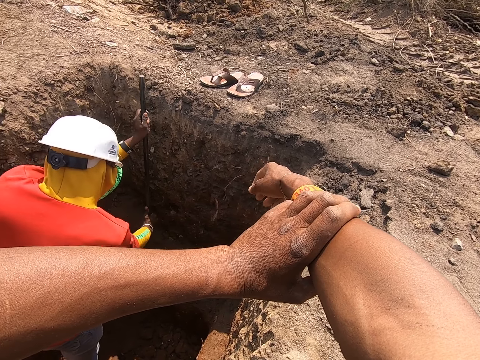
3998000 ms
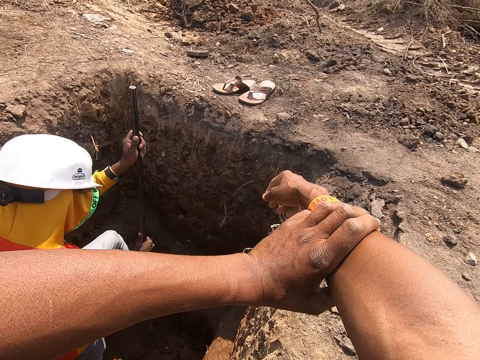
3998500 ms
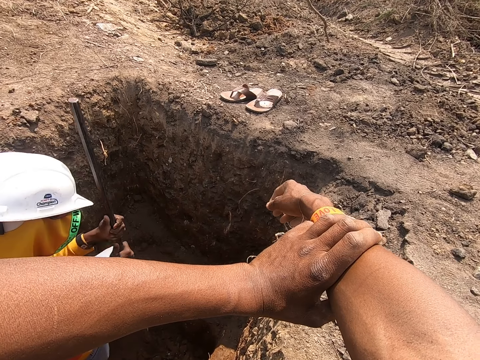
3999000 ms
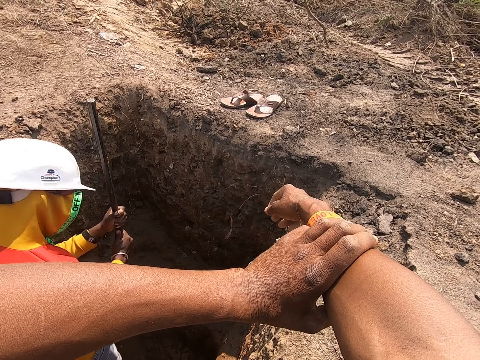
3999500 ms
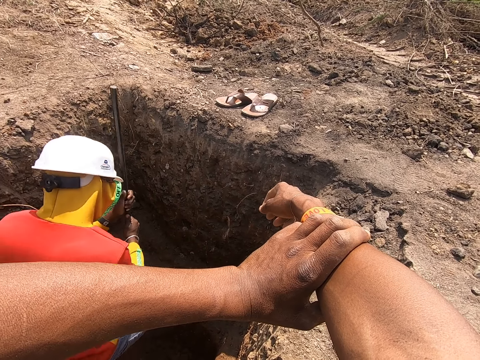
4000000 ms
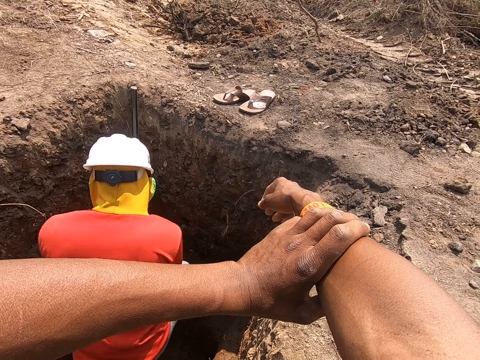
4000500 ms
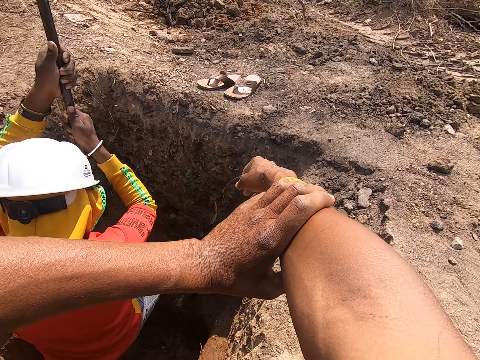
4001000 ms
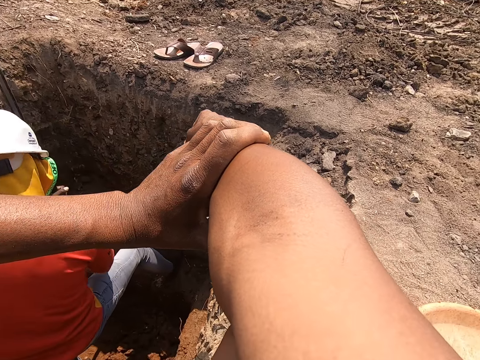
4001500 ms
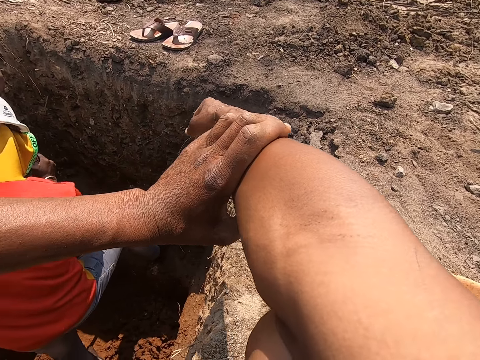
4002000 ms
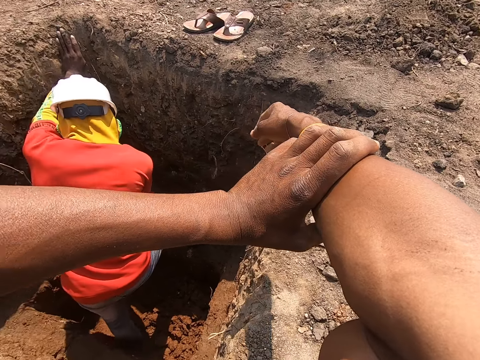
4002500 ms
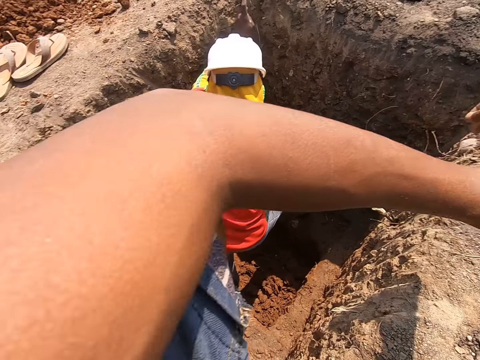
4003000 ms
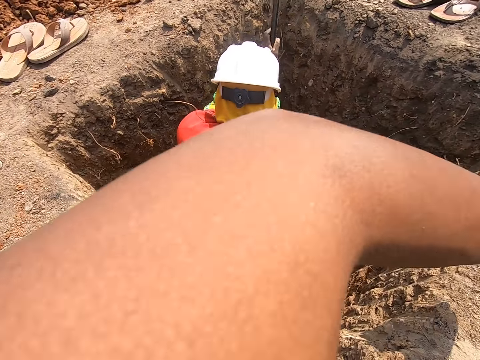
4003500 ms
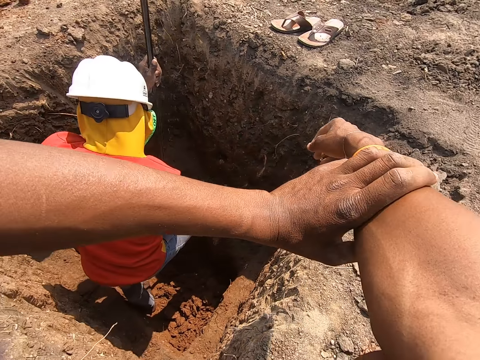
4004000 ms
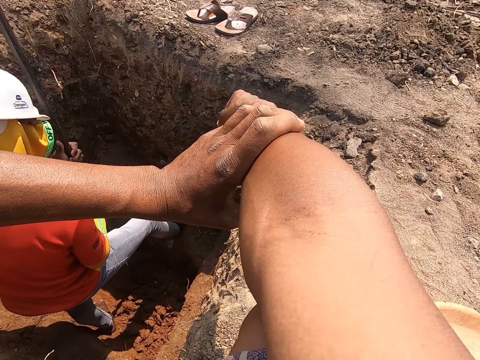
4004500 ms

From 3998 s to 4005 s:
The man raises his right leg in the pit.

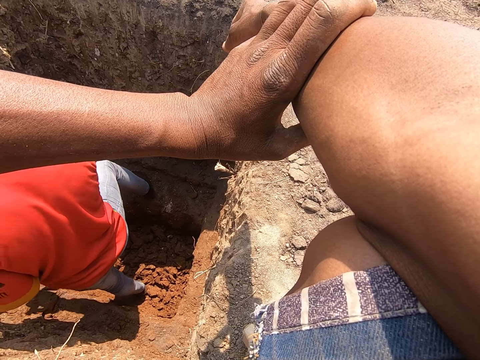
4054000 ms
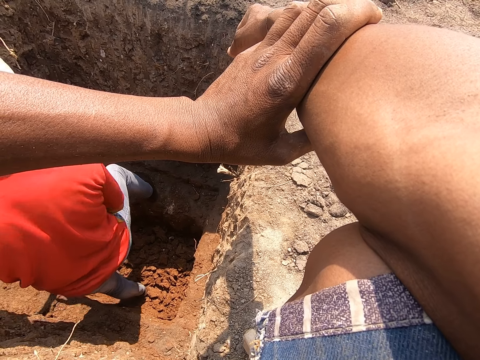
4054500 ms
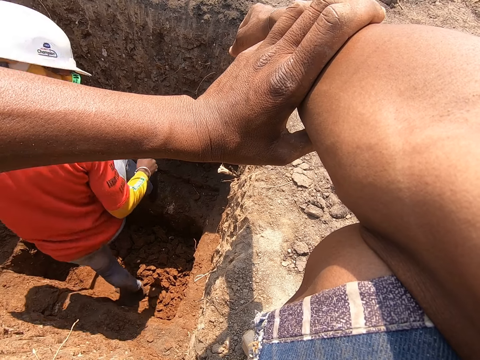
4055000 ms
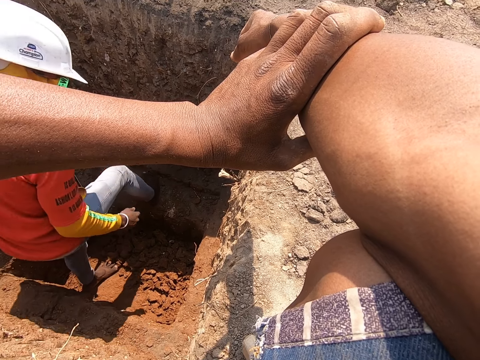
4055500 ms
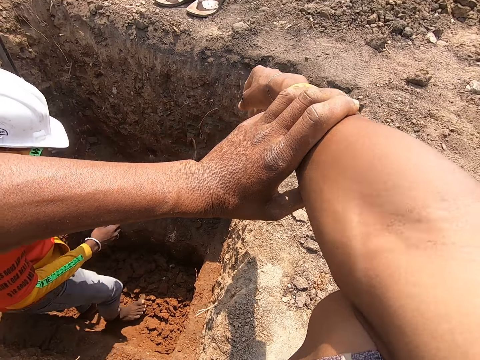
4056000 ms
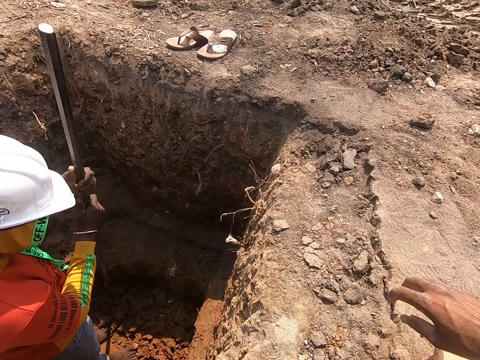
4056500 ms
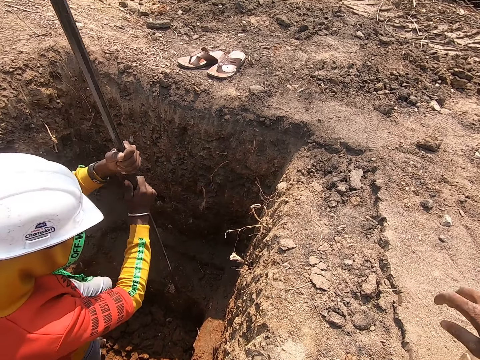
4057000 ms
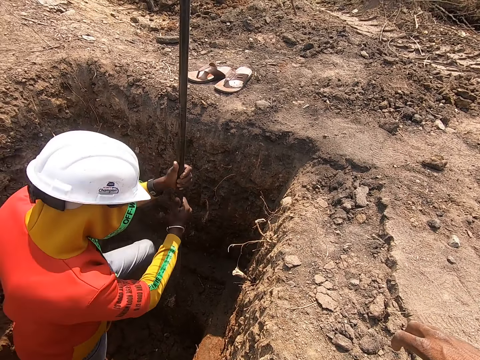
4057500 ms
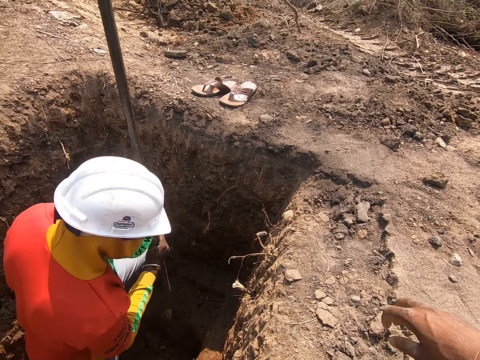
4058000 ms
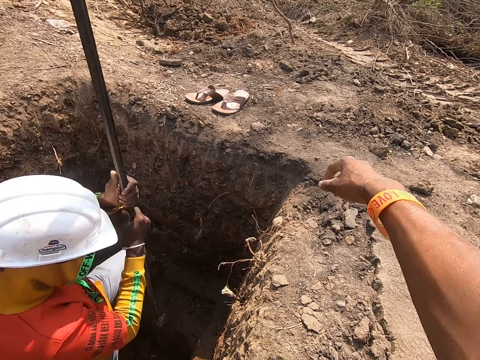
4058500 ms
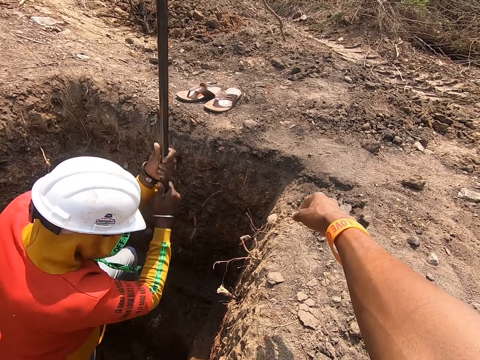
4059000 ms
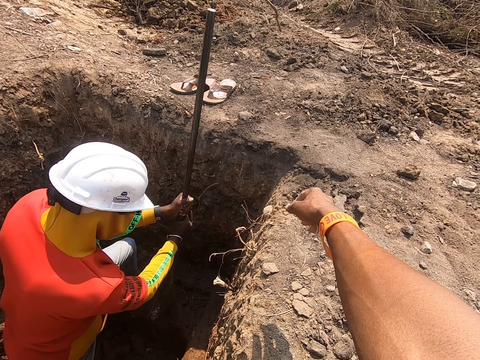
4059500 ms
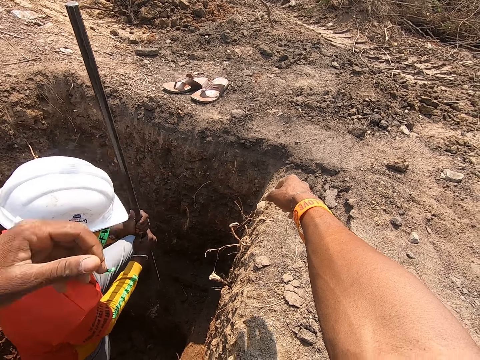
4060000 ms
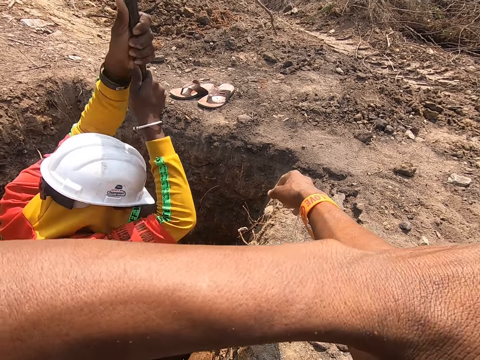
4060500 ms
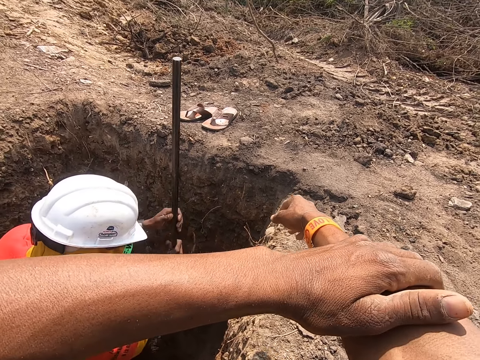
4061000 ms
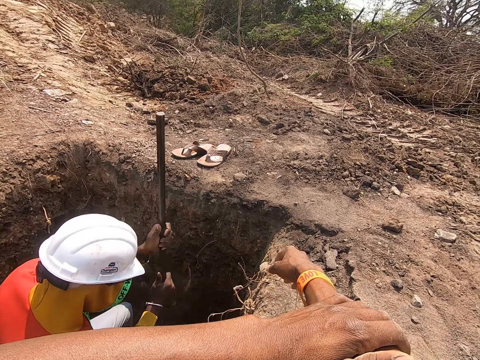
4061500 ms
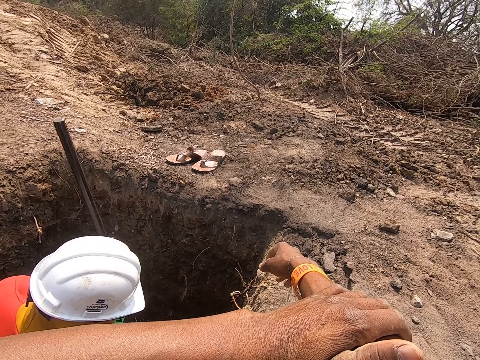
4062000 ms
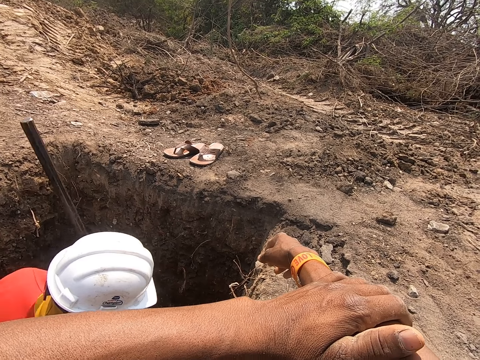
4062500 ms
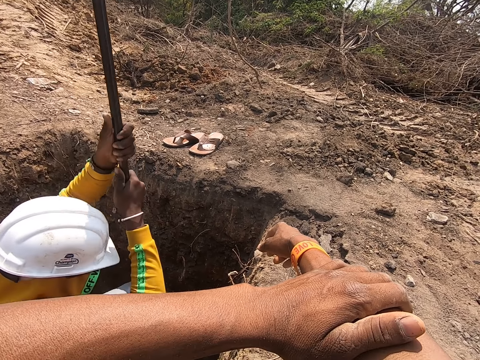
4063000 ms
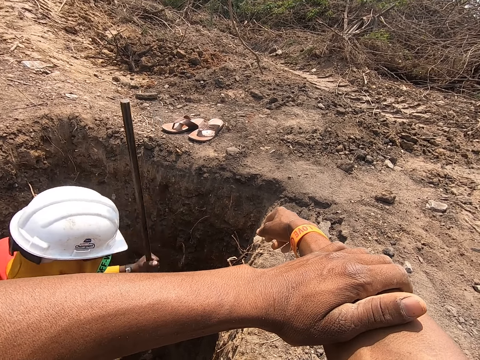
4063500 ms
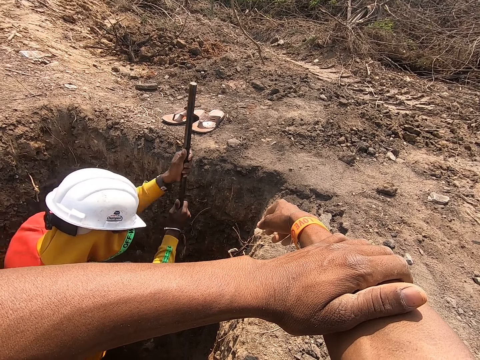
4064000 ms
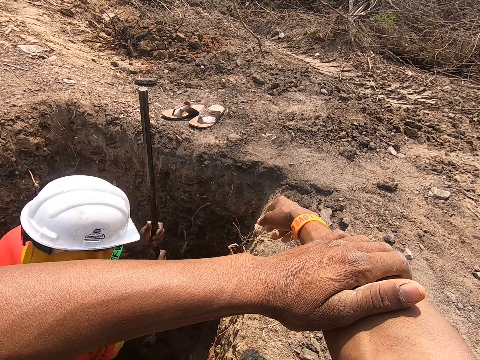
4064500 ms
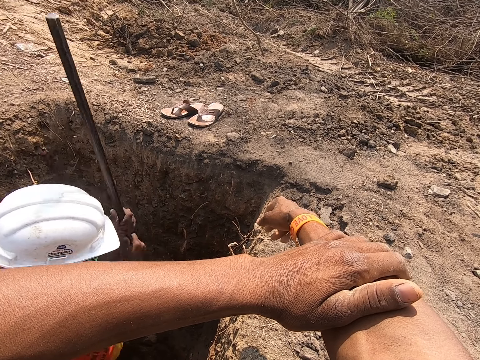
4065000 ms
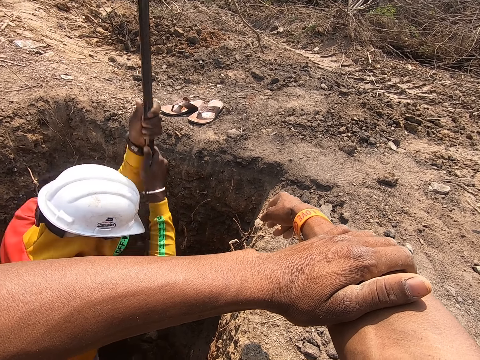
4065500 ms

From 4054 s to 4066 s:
The man holds the iron rod with both hands. The man raises the iron rod with both hands. The man raises his left leg in the pit. The camera wearer moves hands down. The man digs the pit with the iron rod in both hands. The camera wearer moves hands together.

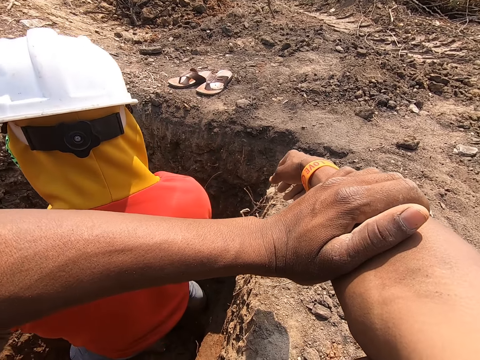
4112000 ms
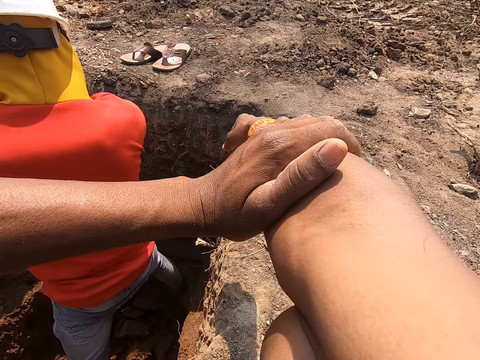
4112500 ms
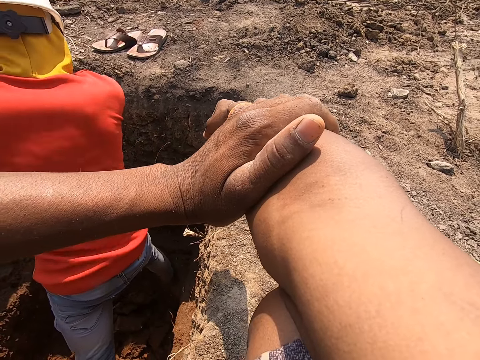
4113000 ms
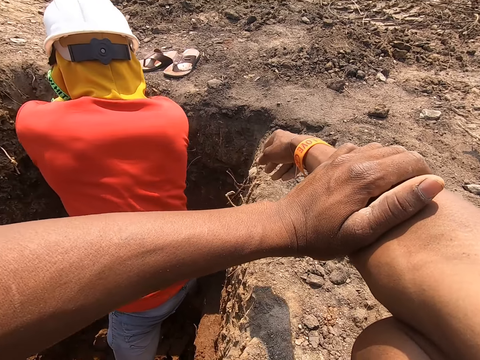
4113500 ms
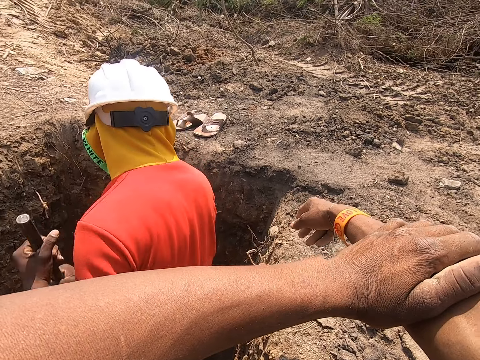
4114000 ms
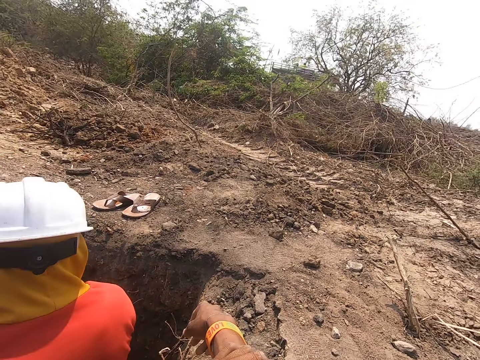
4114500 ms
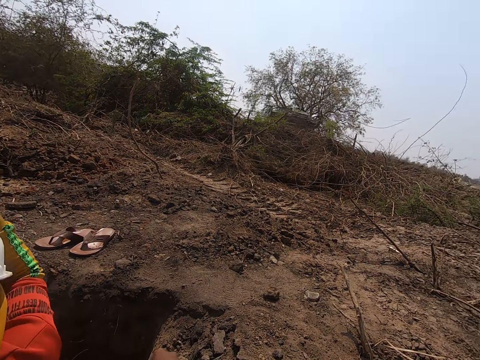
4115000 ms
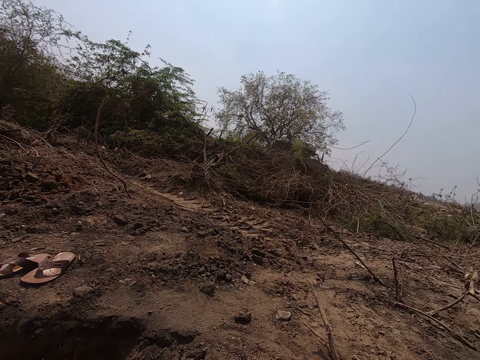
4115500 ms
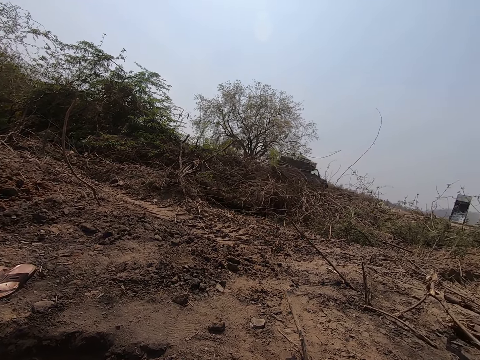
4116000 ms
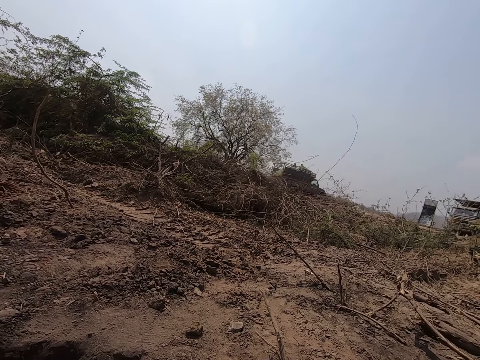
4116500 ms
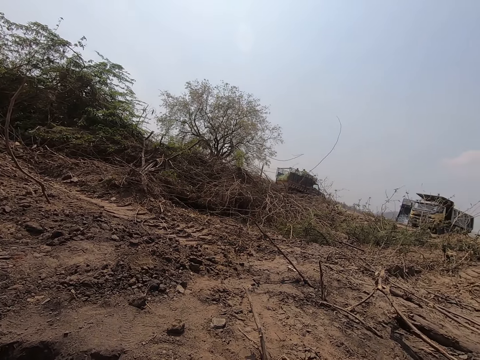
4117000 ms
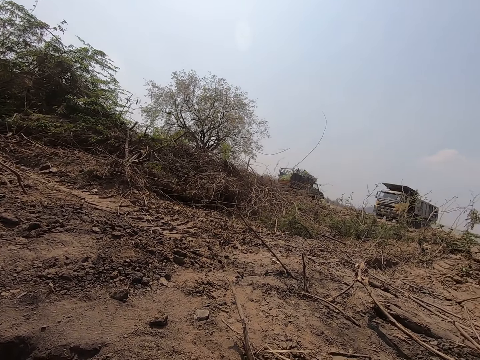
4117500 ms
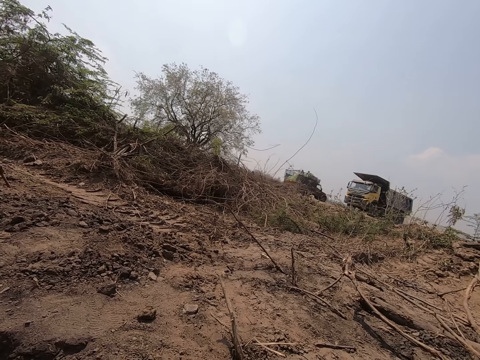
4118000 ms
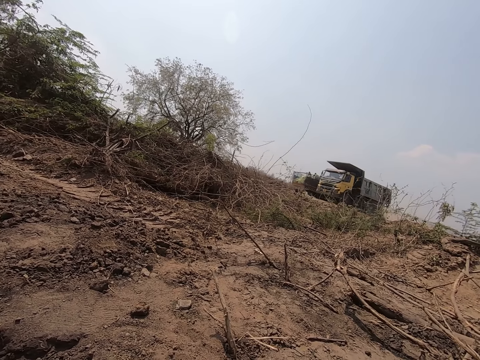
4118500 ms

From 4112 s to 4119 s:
A truck drives past the camera wearer.
